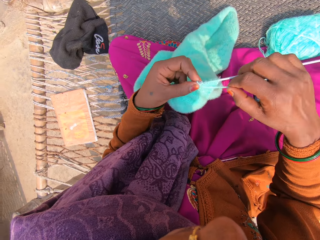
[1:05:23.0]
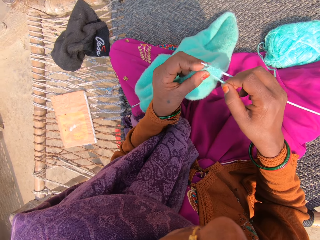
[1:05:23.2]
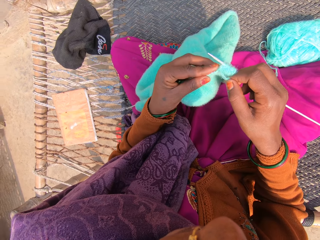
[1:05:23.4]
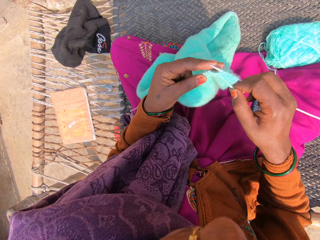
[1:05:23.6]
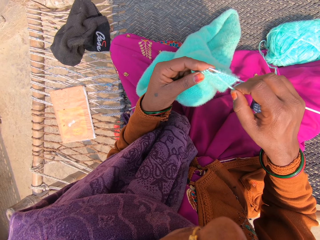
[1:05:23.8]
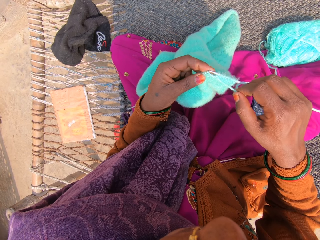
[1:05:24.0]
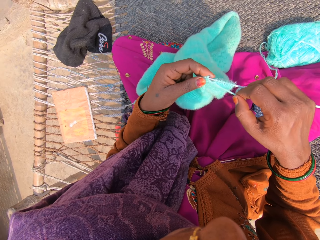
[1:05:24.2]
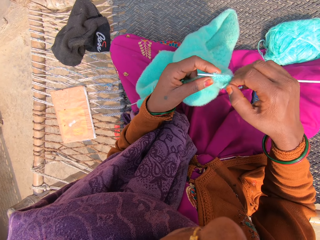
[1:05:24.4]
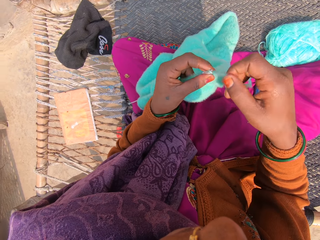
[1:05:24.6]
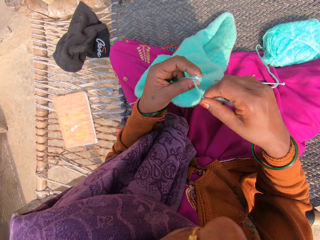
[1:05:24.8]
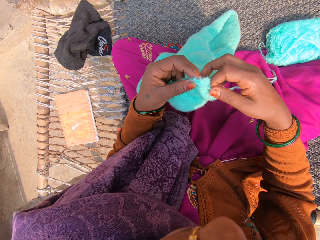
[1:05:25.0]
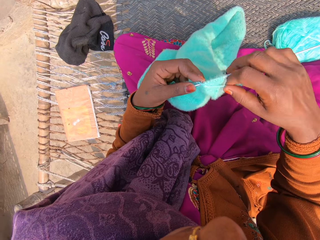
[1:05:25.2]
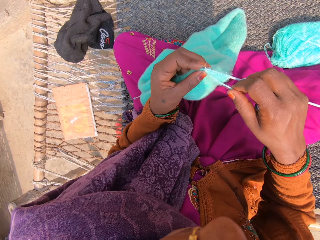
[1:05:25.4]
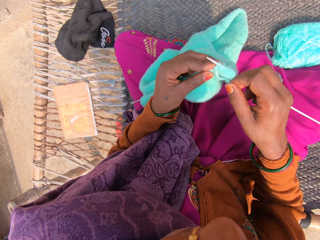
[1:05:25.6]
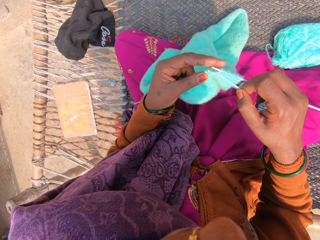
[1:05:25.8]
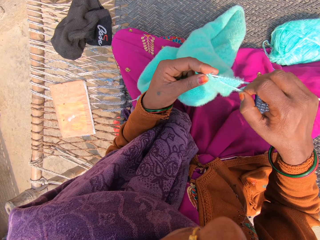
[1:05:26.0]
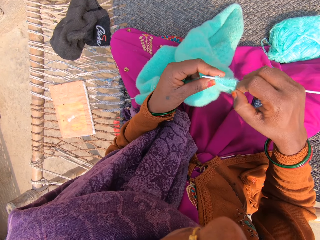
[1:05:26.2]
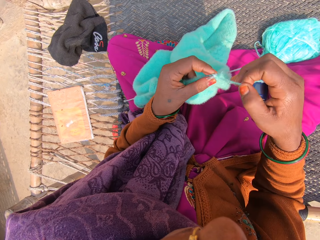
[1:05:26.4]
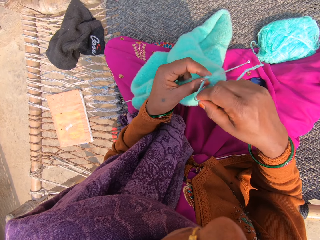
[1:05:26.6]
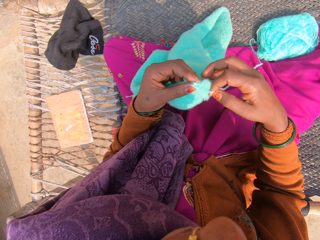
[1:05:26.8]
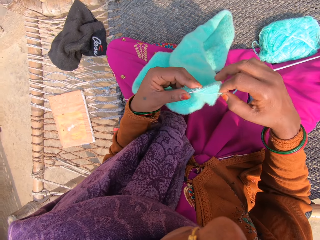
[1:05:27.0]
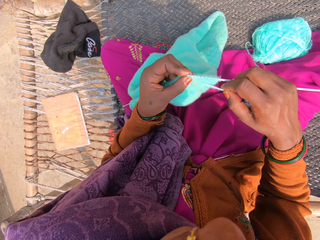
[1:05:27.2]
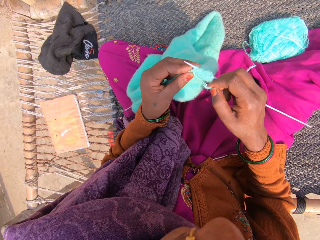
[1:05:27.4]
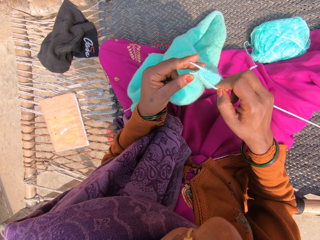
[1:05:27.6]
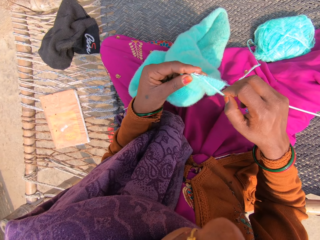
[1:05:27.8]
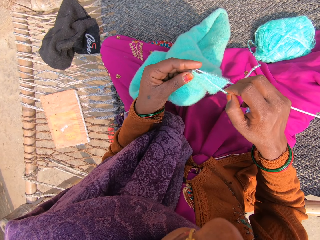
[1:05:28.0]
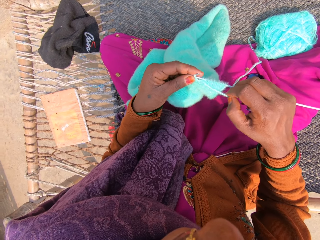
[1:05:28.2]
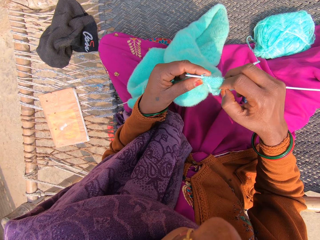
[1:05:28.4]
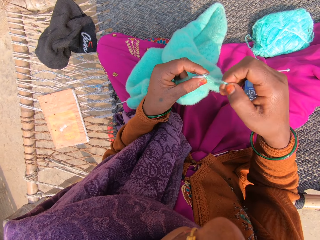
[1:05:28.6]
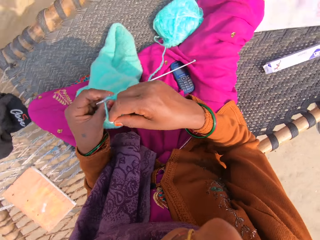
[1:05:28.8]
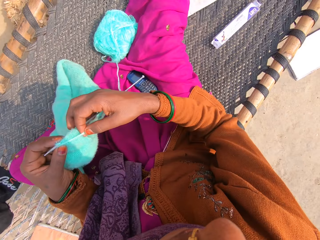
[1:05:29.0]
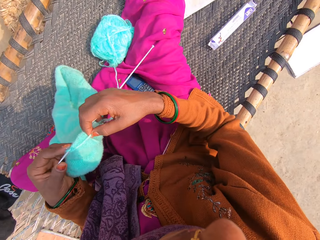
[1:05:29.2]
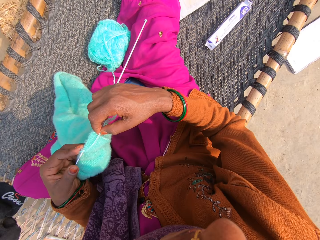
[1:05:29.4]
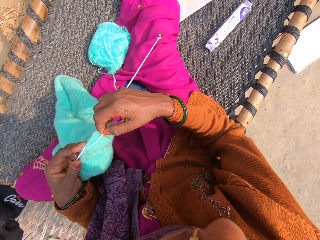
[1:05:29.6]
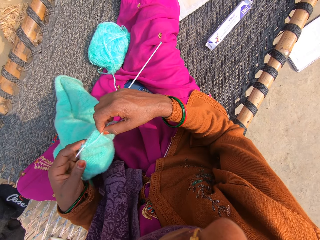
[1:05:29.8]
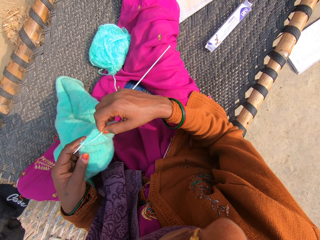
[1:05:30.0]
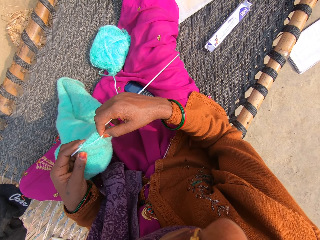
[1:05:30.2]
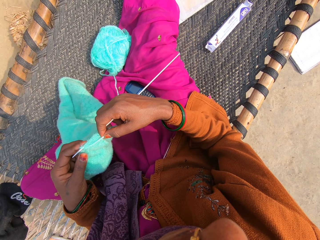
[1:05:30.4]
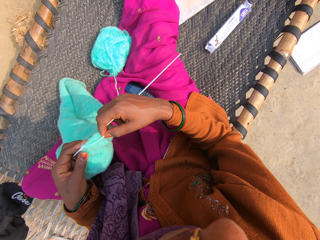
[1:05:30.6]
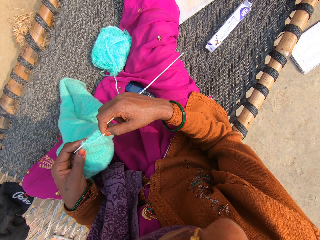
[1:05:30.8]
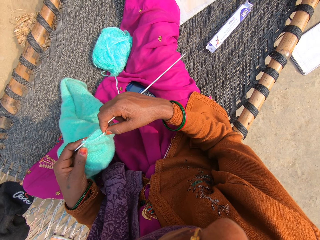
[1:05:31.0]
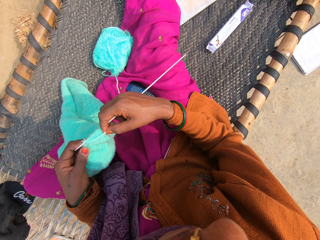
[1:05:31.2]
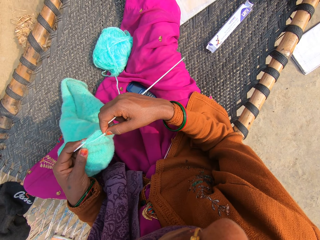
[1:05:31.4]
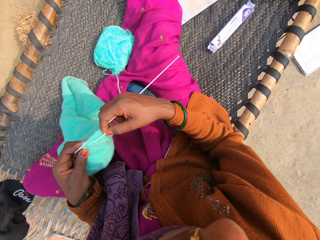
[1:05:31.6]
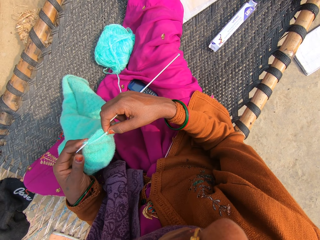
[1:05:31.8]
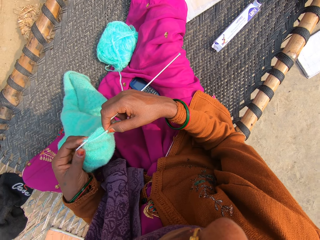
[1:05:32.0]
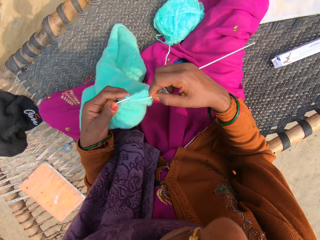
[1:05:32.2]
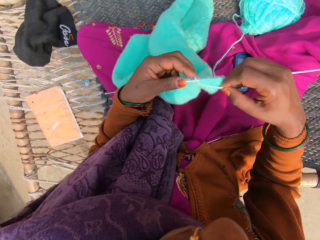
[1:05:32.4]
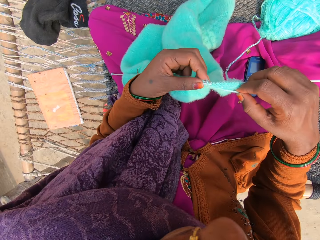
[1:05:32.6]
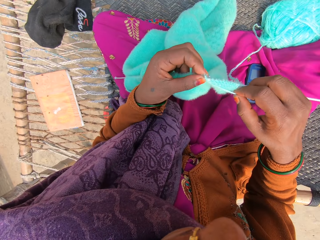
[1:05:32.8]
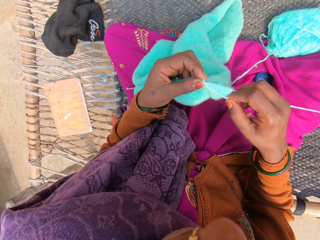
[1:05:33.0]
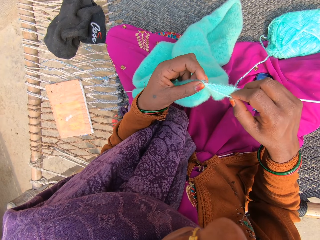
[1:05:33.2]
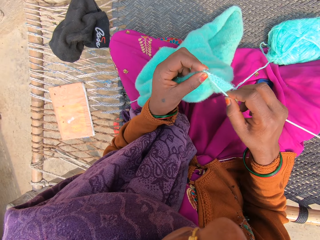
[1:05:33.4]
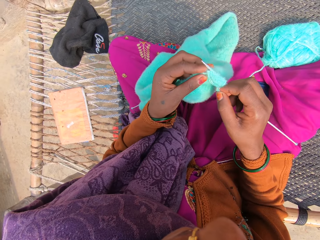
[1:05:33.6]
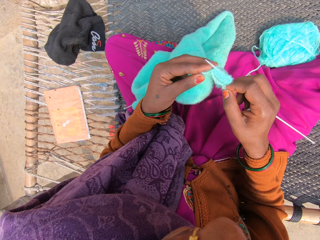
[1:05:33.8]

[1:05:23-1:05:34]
The camera wearer knits a garment using the knitting needles. They put knitting thread over the knitting needle. They knit the garment using the knitting needles. They put the knitting thread over the knitting needle. They knit the garment using the knitting needles. They put the knitting thread over the knitting needle. They knit the garment using the knitting needles.

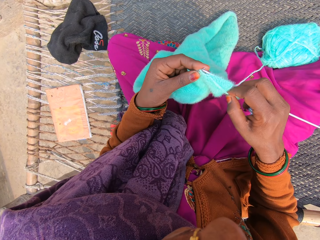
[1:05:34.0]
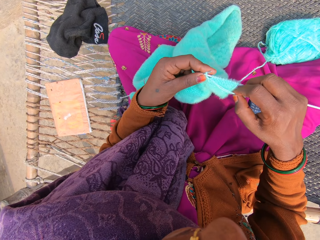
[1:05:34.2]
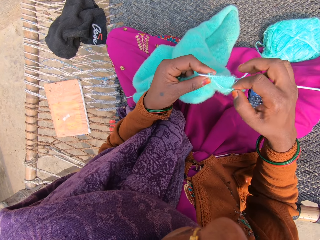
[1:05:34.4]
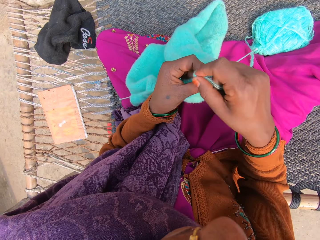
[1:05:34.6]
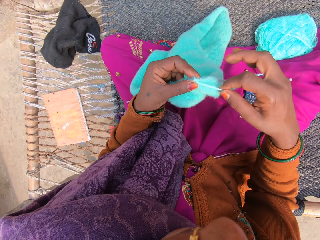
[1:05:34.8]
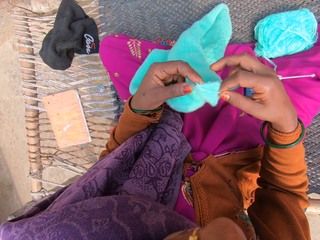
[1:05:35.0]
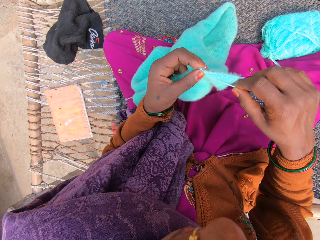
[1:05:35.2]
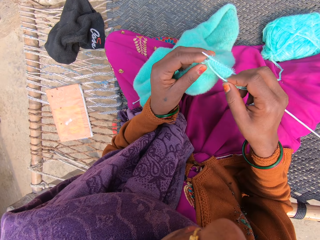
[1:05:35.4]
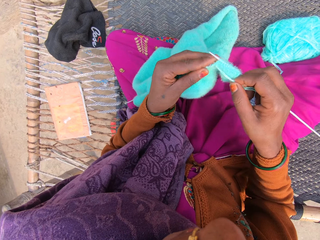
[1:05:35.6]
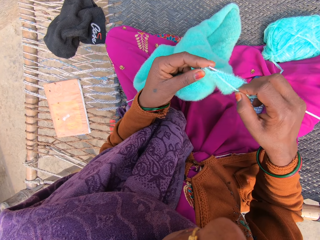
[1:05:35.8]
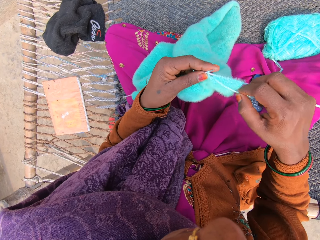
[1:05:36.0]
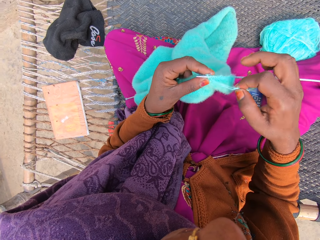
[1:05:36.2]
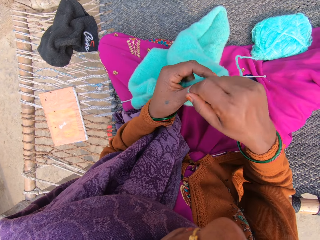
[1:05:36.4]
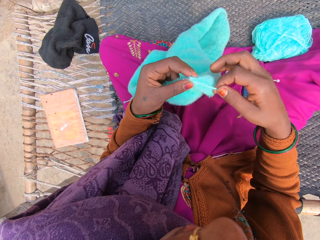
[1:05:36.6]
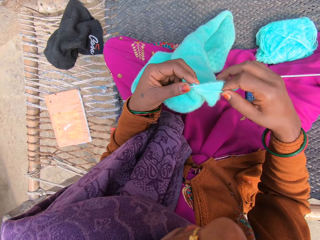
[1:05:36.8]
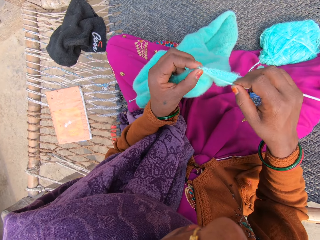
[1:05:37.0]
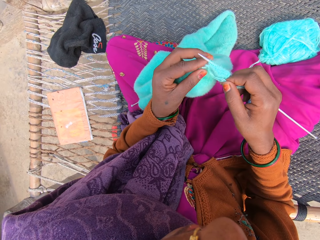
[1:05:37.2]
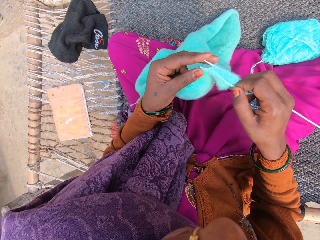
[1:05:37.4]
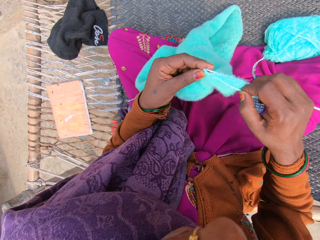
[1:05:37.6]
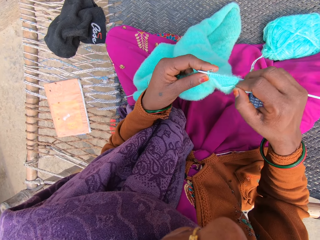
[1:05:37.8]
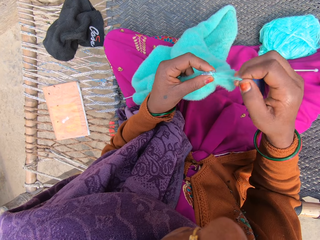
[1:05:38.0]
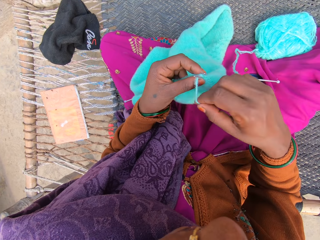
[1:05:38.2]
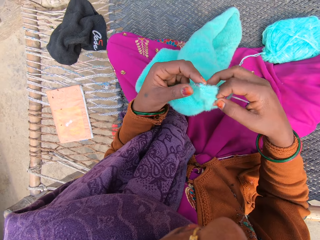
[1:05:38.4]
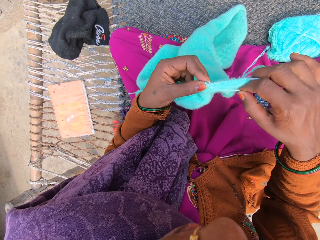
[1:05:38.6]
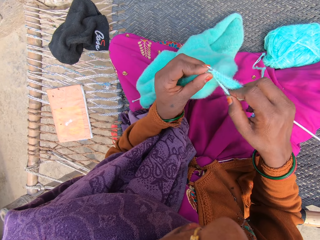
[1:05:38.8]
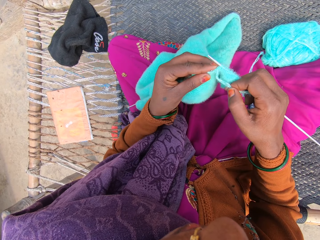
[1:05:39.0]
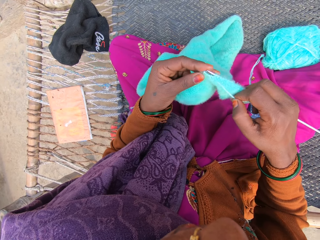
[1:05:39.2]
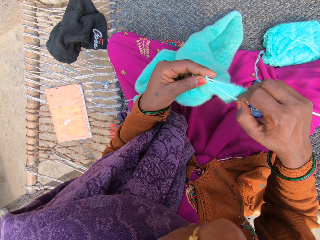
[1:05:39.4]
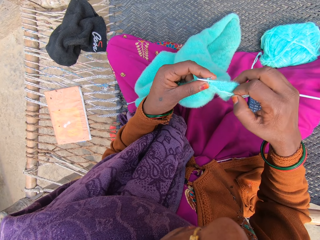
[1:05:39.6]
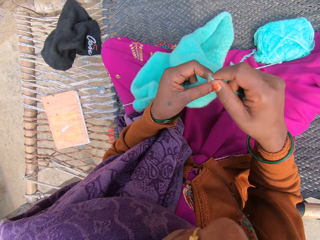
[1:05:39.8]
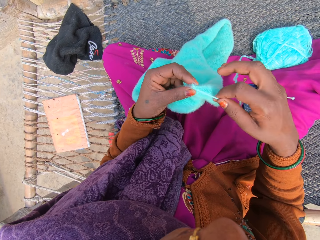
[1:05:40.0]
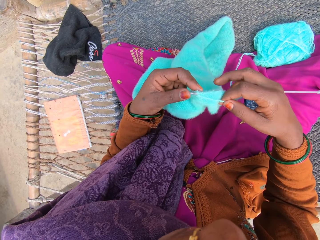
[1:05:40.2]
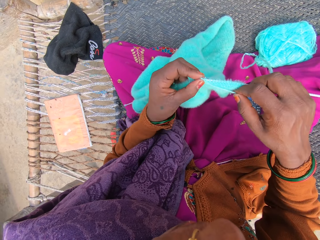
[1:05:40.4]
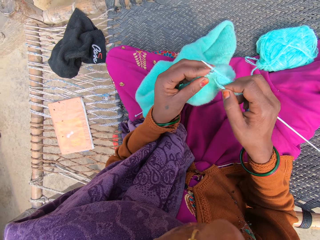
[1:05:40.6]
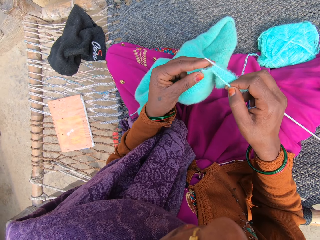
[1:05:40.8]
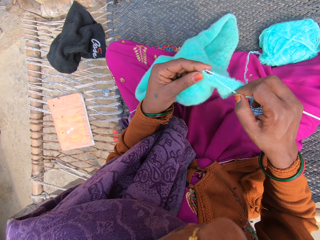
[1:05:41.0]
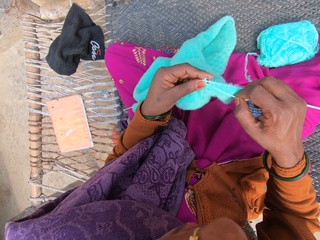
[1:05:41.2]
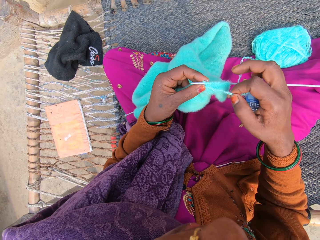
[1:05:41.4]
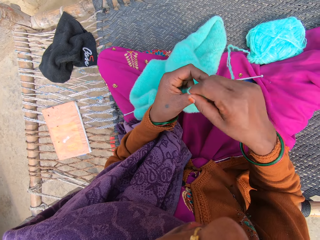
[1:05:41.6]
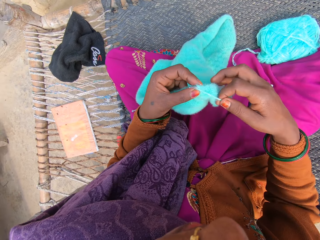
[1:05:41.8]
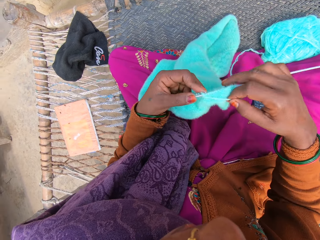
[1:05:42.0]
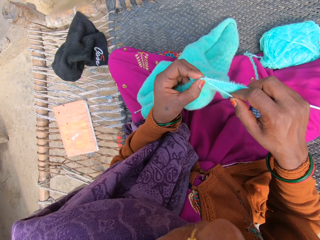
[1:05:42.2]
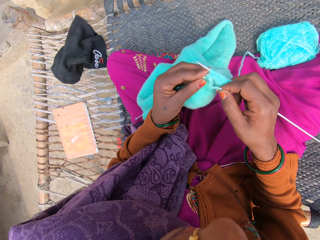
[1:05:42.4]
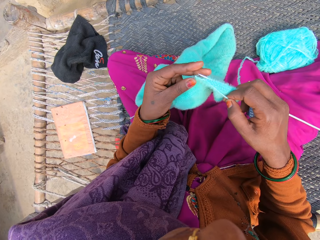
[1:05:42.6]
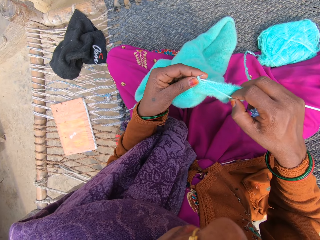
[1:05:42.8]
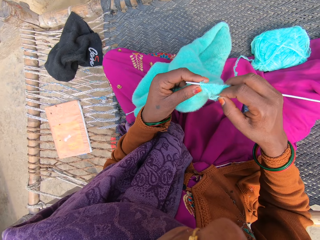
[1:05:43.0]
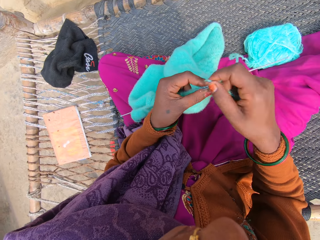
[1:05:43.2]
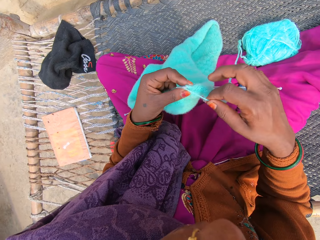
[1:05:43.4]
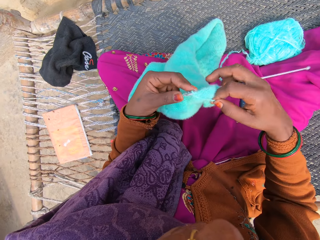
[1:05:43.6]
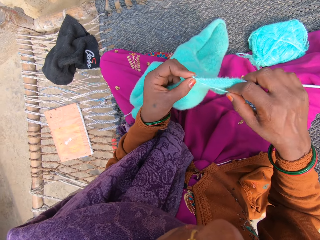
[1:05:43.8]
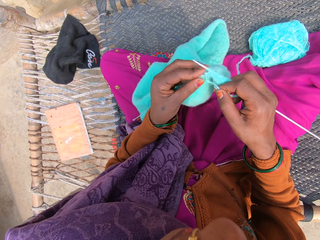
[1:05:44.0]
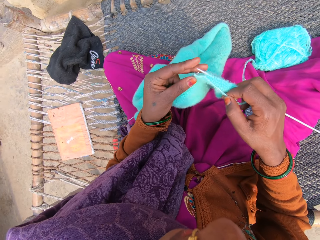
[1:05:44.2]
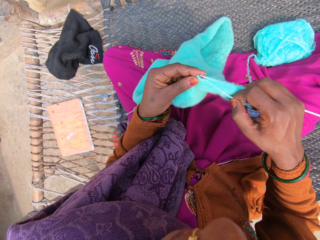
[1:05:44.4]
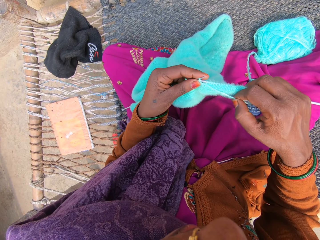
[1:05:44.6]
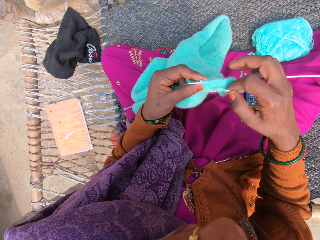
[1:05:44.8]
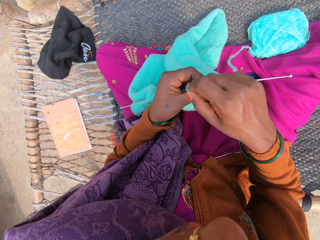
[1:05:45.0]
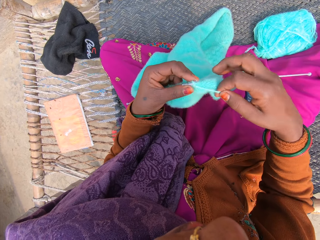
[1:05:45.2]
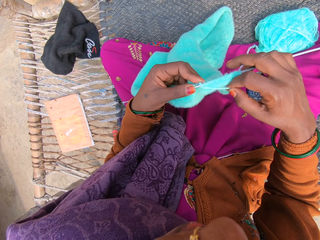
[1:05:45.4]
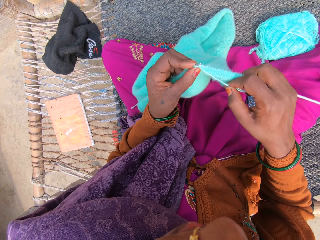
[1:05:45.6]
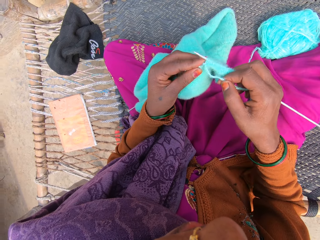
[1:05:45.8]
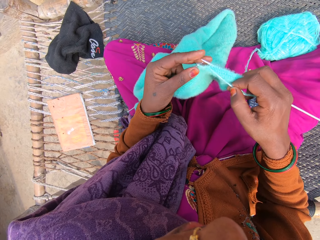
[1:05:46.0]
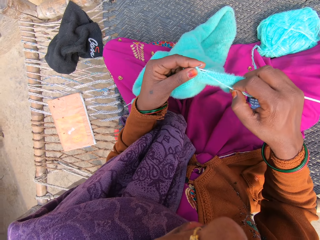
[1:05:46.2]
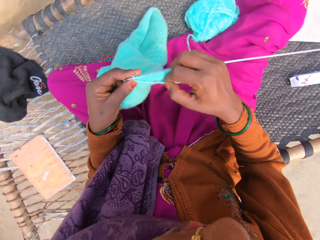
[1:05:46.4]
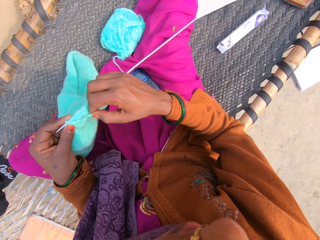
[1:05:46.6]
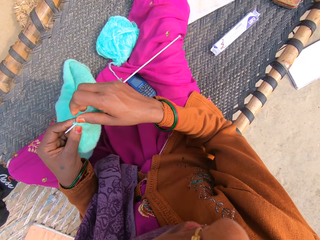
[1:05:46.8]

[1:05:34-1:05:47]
The camera wearer puts knitting thread over a knitting needle. They knit a garment using the knitting needles. They put the knitting thread over the knitting needle. They knit the garment using the knitting needles. They put the knitting thread over the knitting needle. They knit the garment using the knitting needles. They put the knitting thread over the knitting needle. They knit the garment using the knitting needles. They put the knitting thread over the knitting needle. They knit the garment using the knitting needles.
